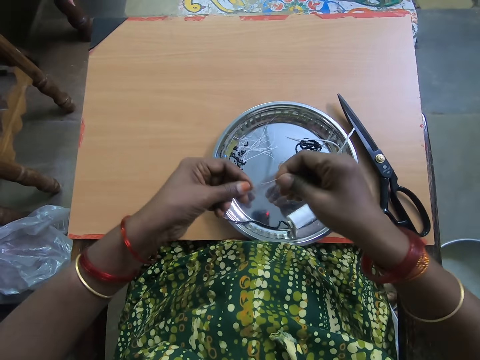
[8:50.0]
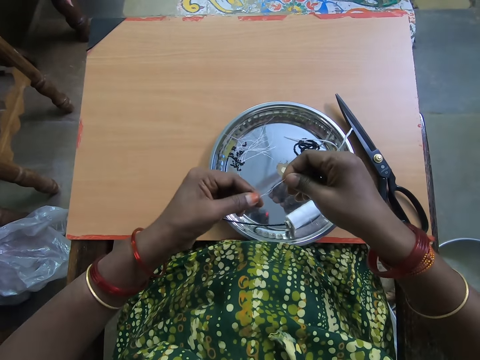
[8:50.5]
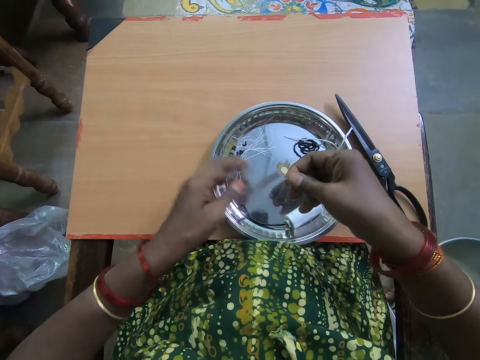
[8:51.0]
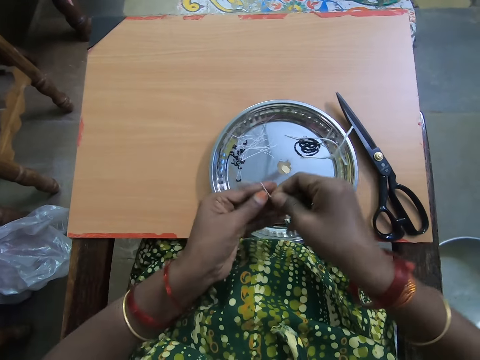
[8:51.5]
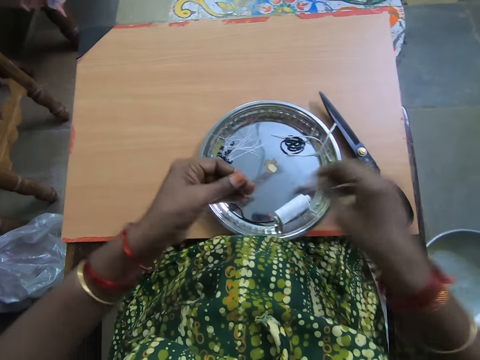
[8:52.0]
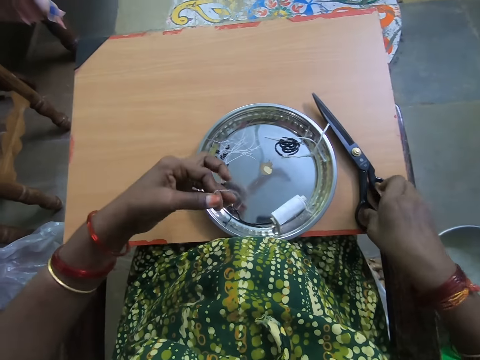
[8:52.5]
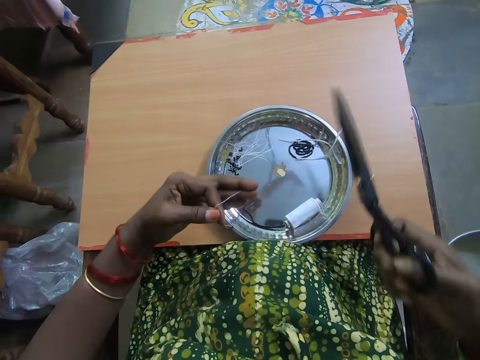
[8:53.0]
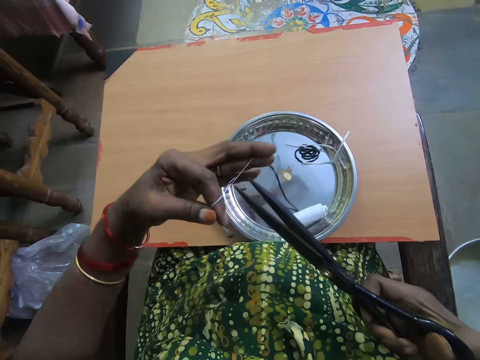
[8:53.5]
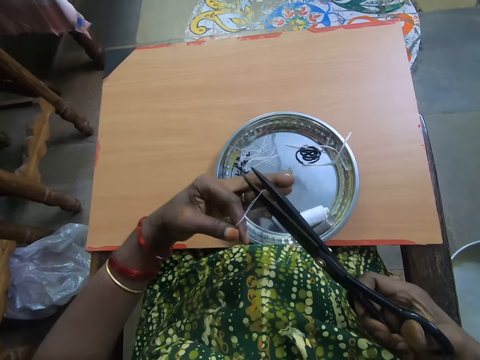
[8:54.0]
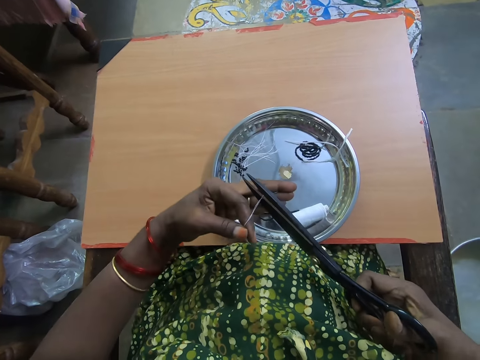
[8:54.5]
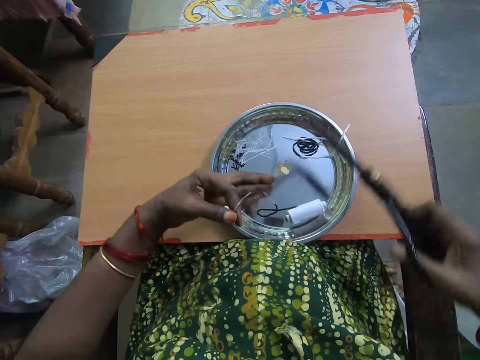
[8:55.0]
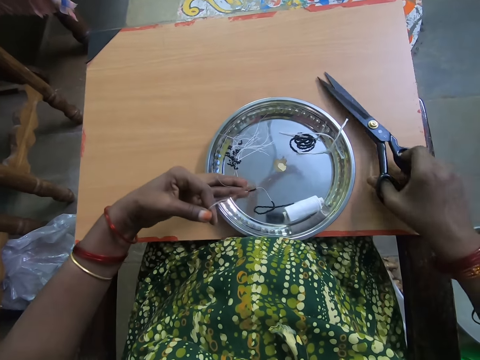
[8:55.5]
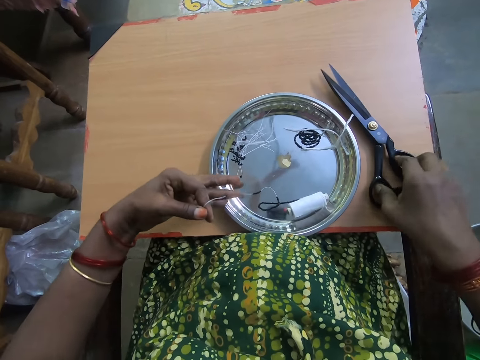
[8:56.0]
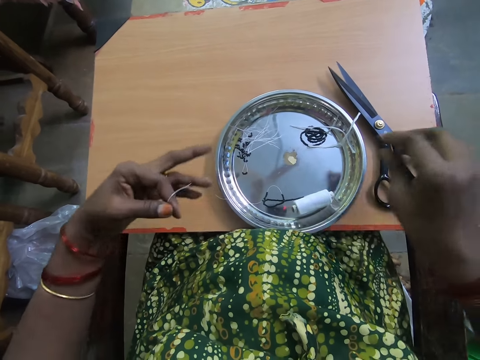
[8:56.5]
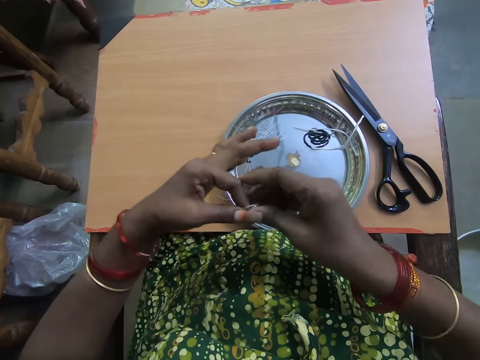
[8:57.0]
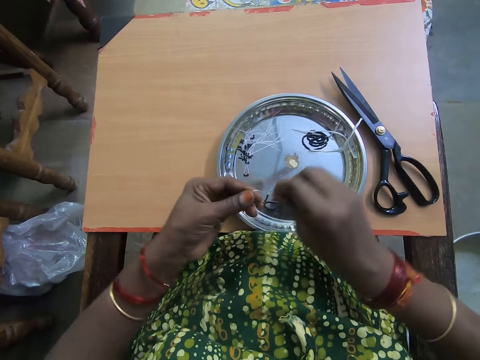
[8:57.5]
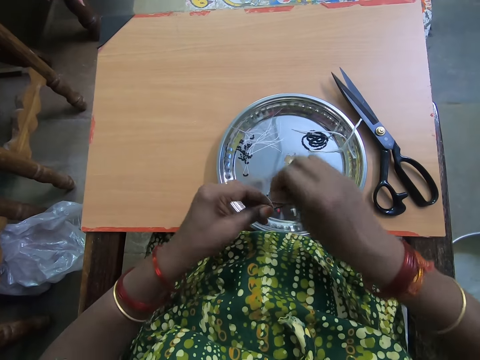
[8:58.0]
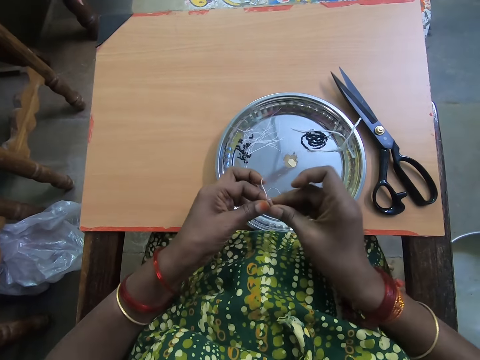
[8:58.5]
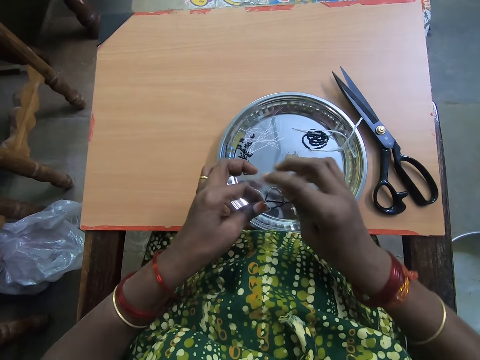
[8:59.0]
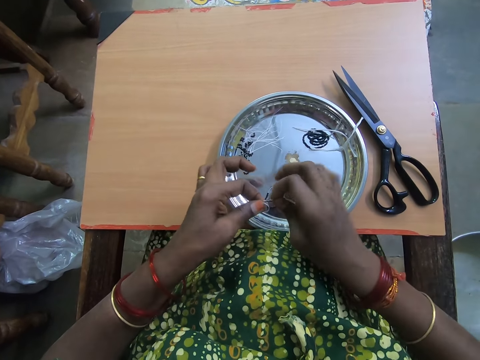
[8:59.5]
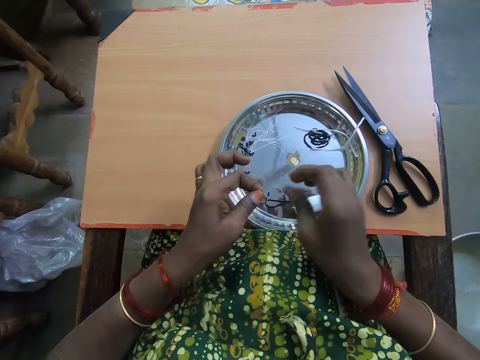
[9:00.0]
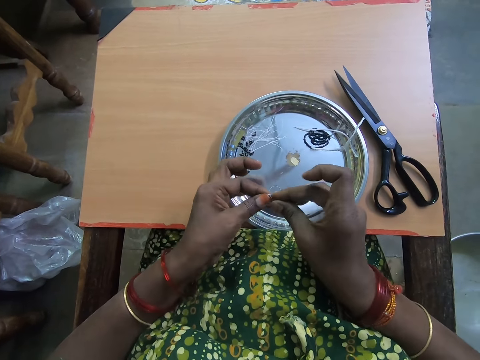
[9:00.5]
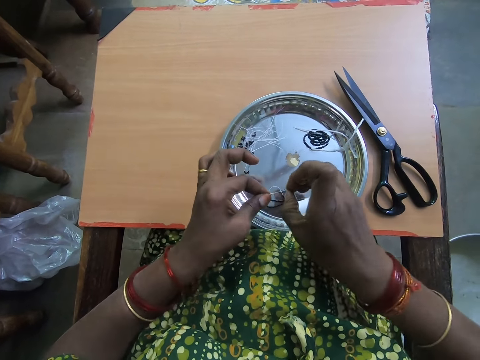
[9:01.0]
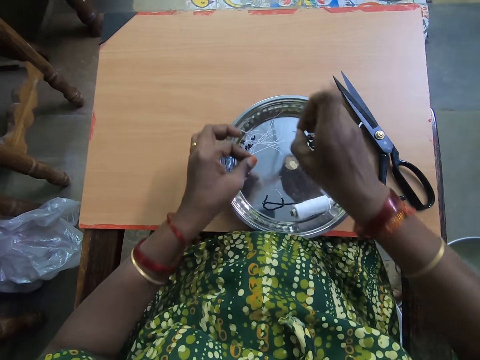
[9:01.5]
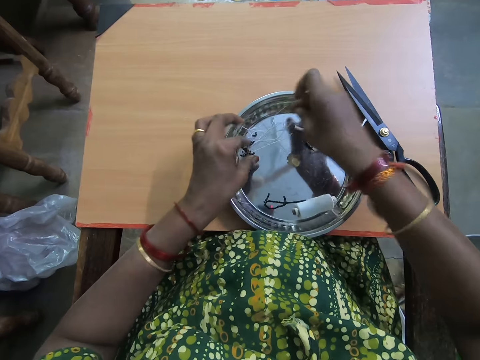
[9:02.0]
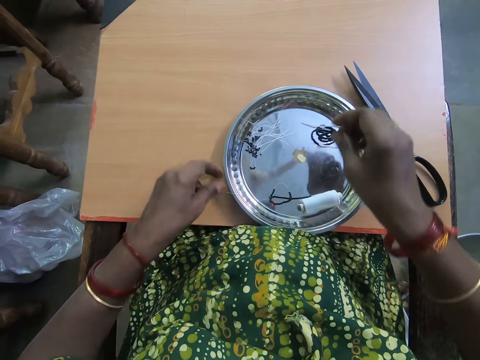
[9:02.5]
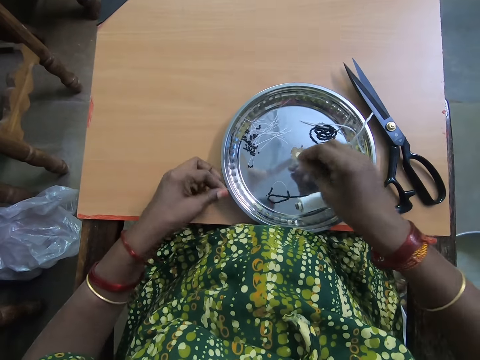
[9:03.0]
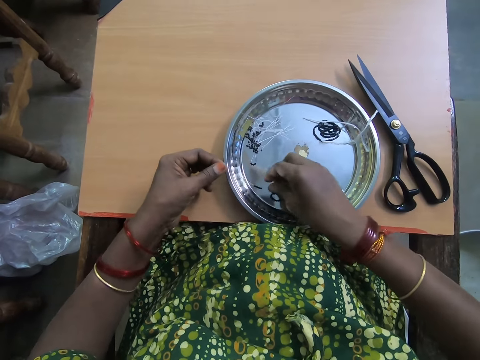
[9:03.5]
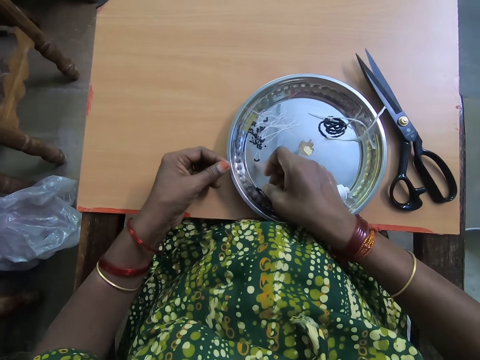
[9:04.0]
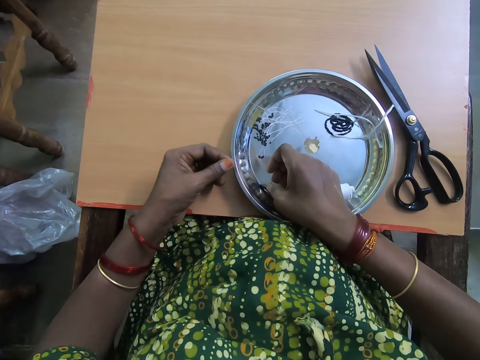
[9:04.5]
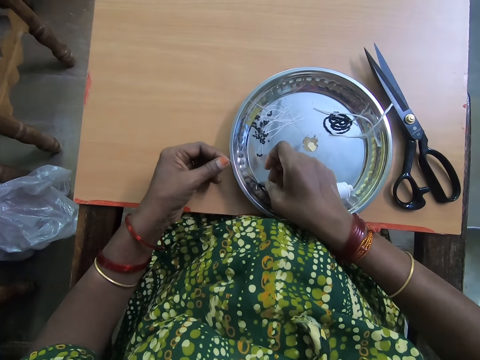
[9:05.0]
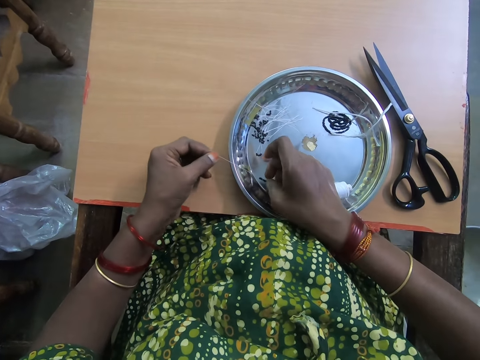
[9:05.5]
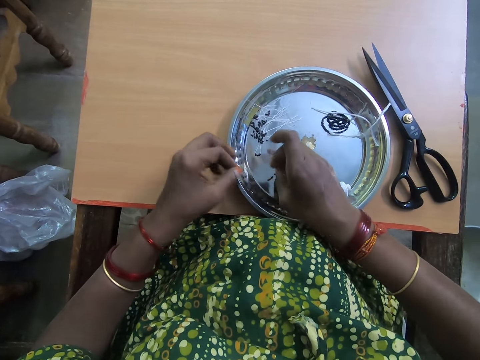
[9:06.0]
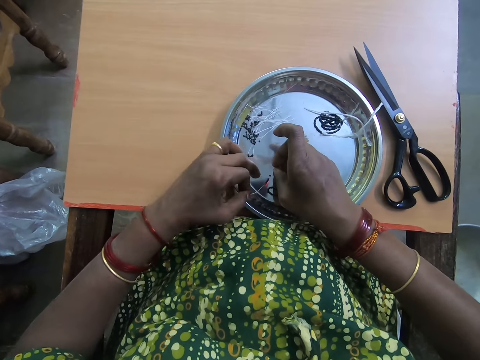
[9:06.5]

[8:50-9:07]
The camera wearer stretches the thread with both hands. She holds the thread with her right hand. She passes the thread to her left hand. She picks up the scissors from the table with her right hand. She cuts the thread with the scissors. She drops the scissors on the table. She ties the thread with both hands. She folds the polyester yarn. She drops the beaded thread on the plate with both hands. She picks up the thread from the plate with her left hand. She separates beads in the thread with her right hand. She strengthens the polyester yarn.

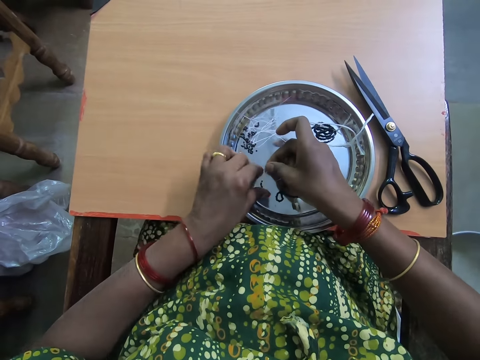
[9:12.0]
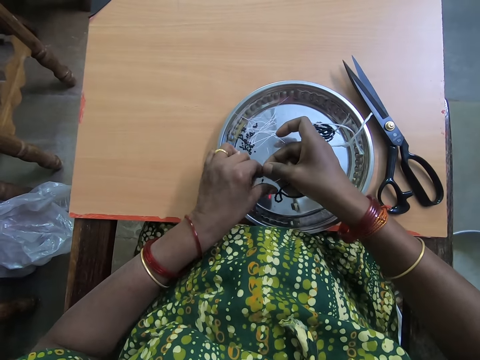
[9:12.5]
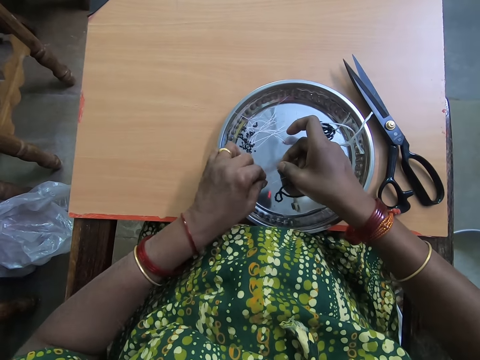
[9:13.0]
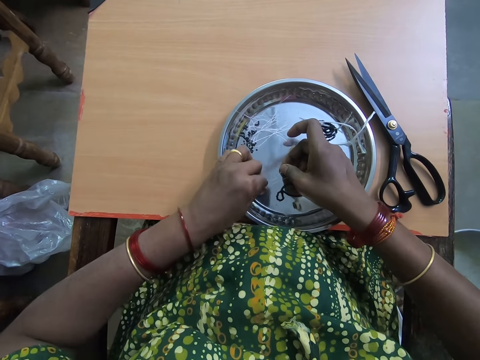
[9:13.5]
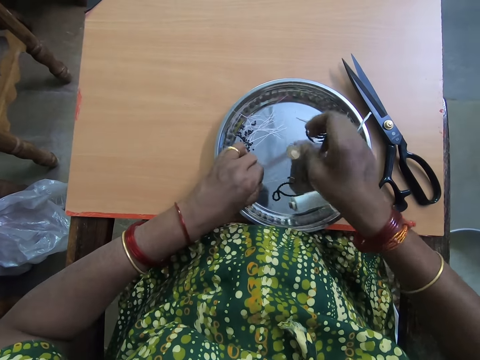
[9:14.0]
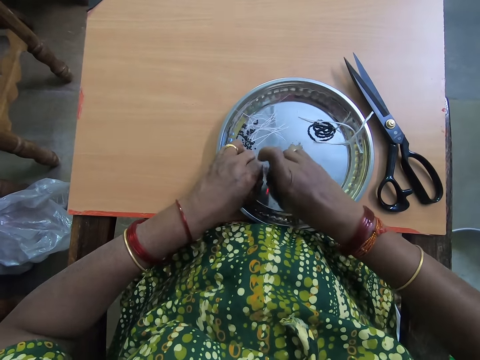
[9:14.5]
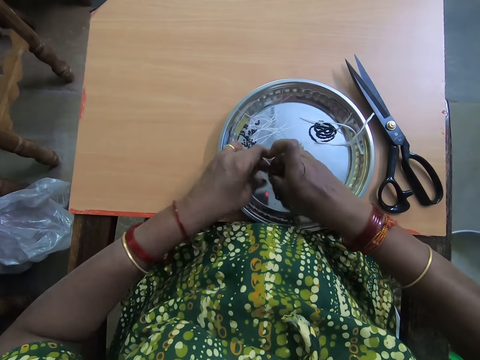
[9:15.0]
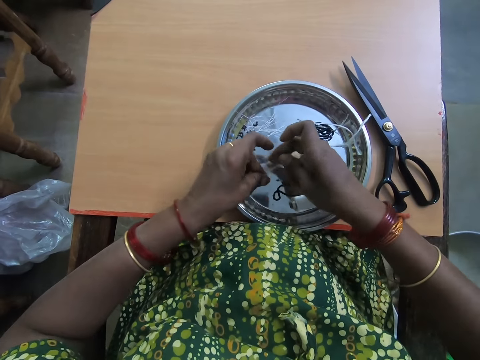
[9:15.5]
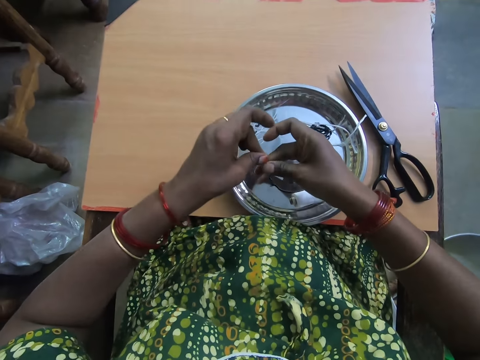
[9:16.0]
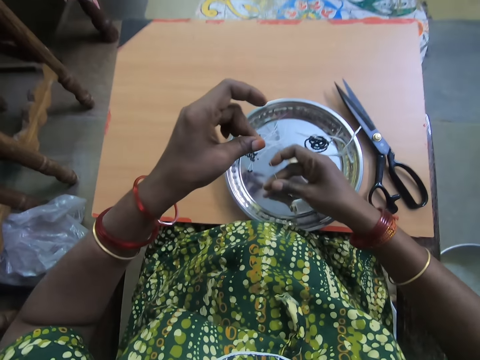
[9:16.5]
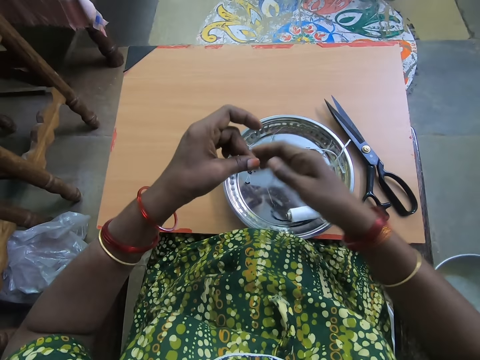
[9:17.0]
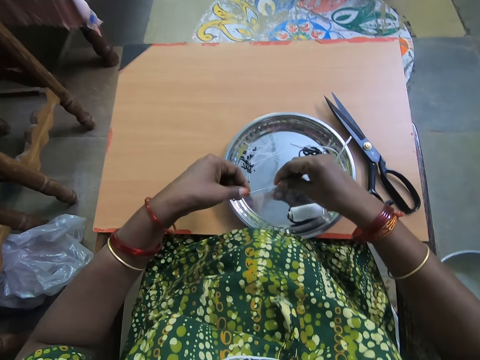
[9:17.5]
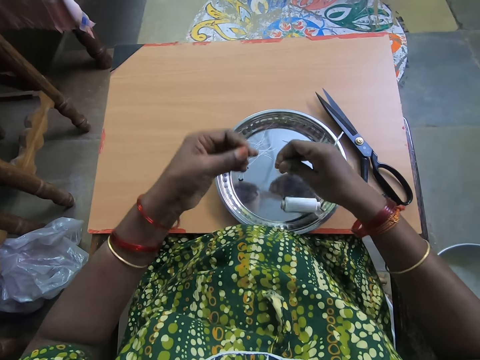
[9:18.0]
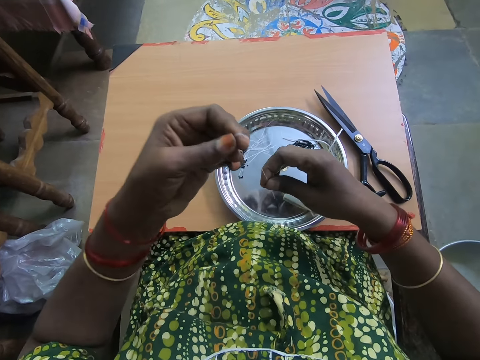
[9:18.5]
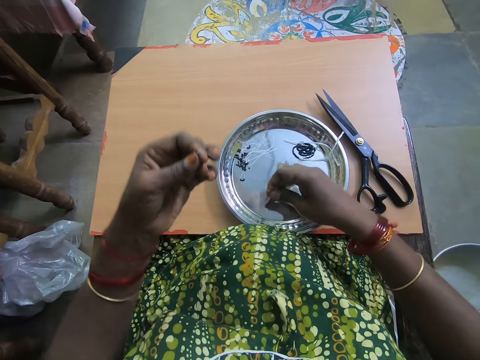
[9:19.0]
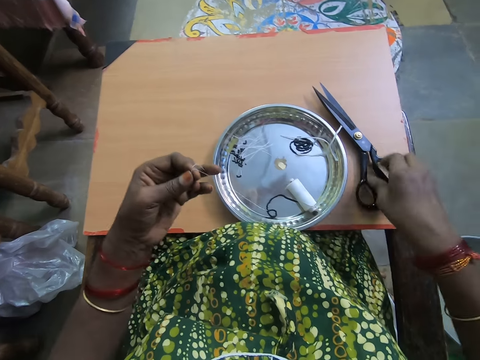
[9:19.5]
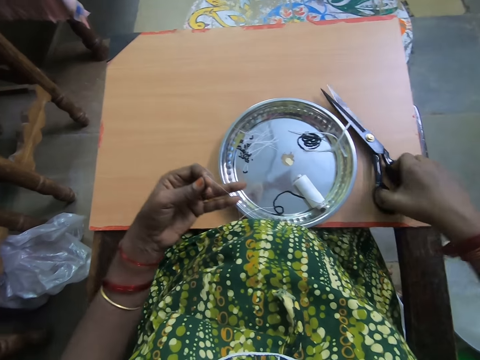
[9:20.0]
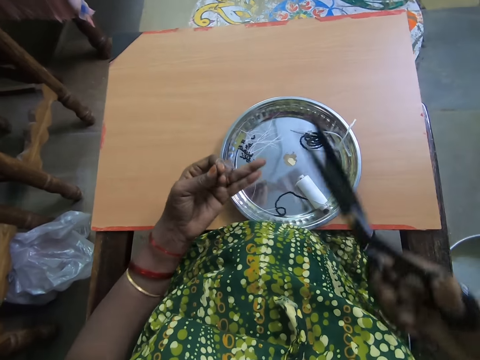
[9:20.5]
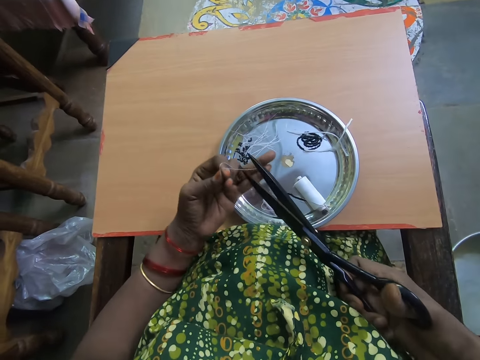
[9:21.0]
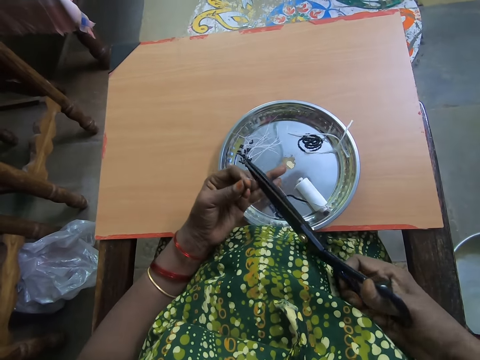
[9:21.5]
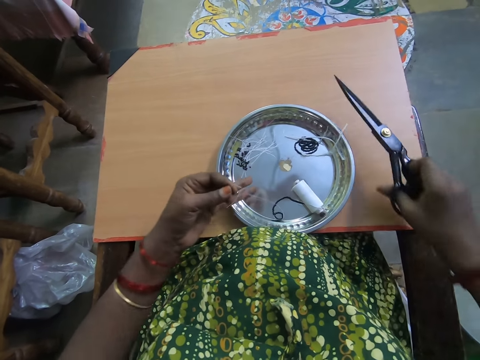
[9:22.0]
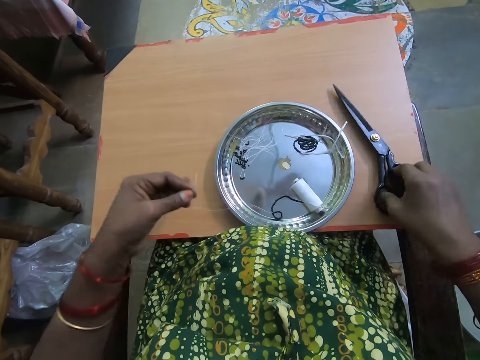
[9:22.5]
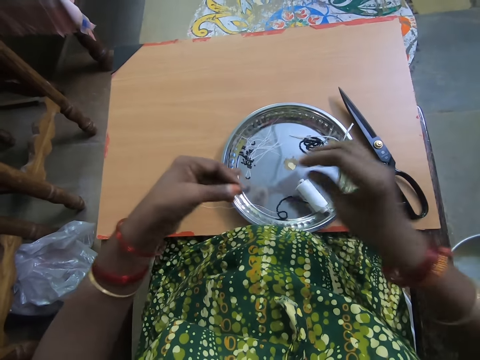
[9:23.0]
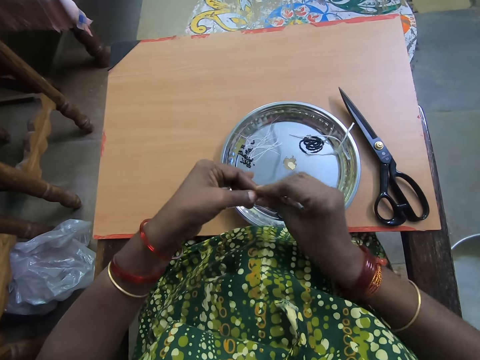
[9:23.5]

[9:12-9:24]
The camera wearer picks the beaded thread with her left hand. She joins the thread together. She pushes some beads down the thread with her right hand. She pulls the beaded thread up with both hands. She picks up the scissors from a table with her right hand. She cuts the beaded thread with the scissors. She drops the scissors on the table with her right hand.
